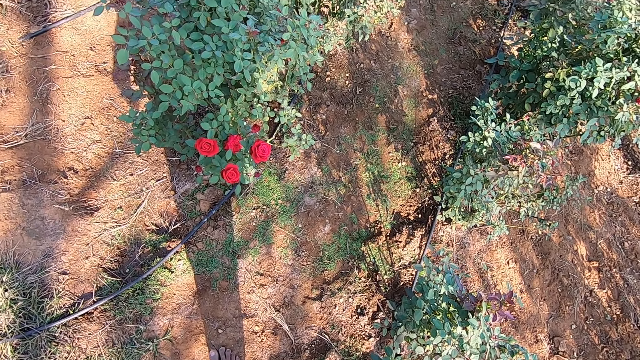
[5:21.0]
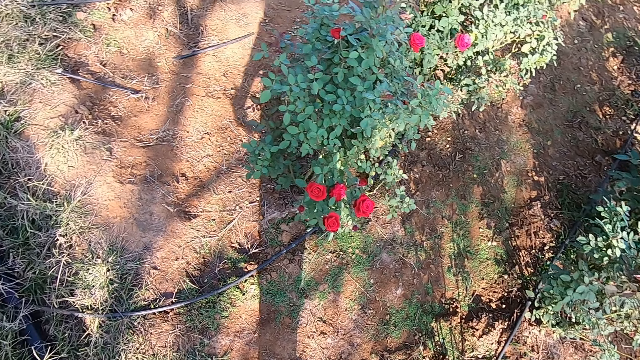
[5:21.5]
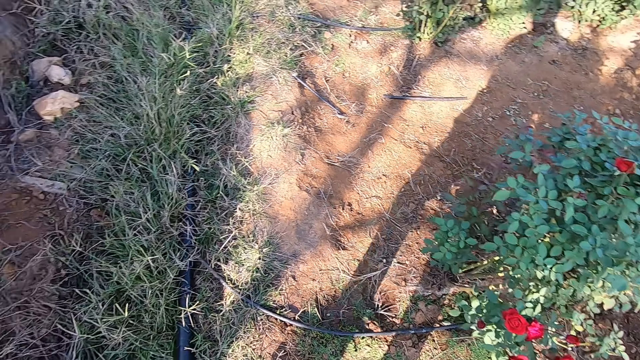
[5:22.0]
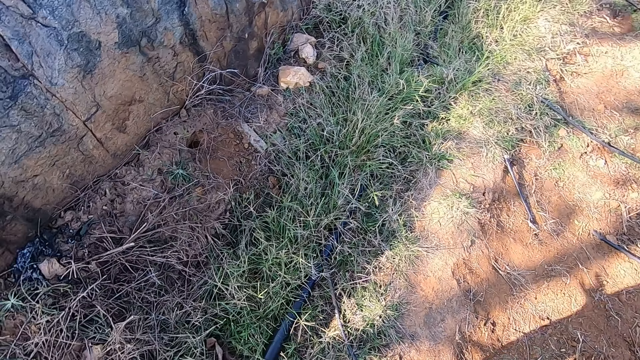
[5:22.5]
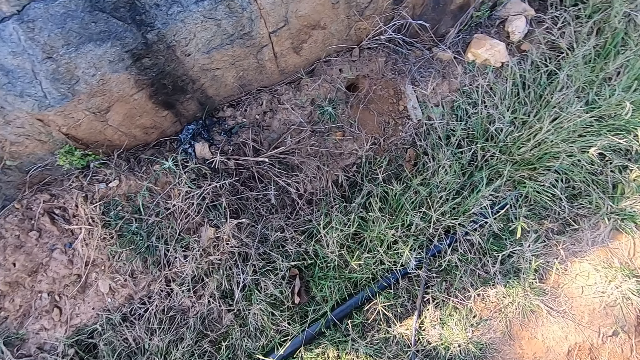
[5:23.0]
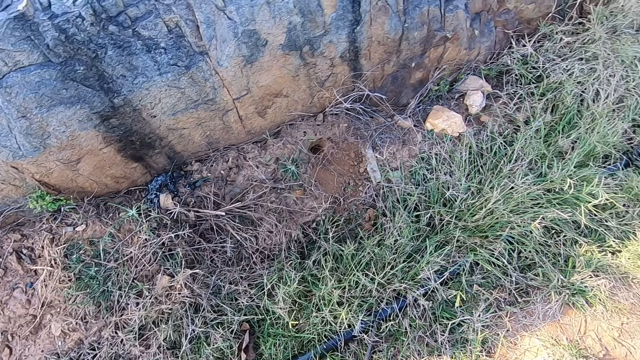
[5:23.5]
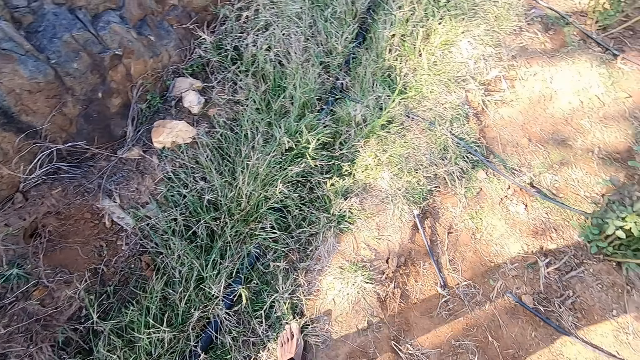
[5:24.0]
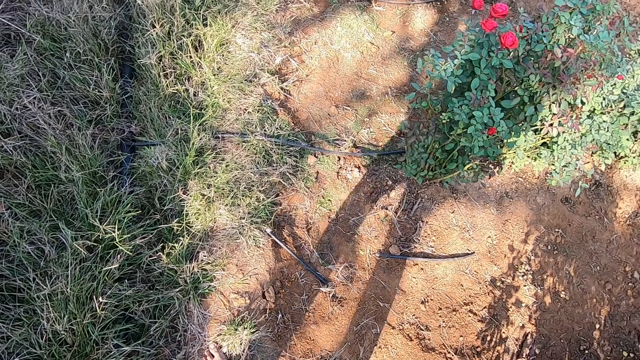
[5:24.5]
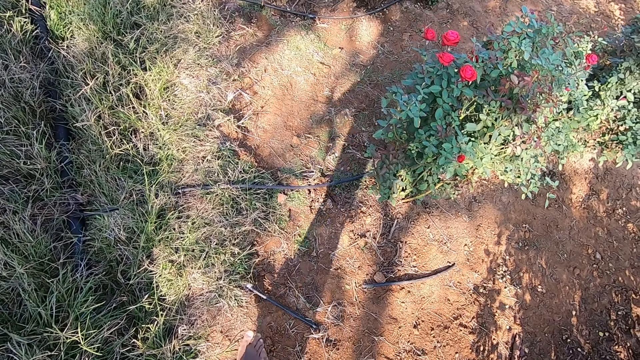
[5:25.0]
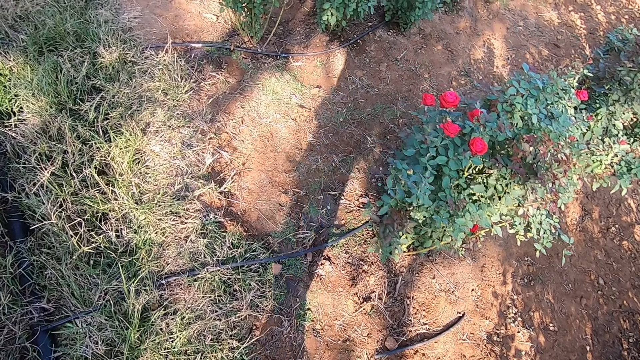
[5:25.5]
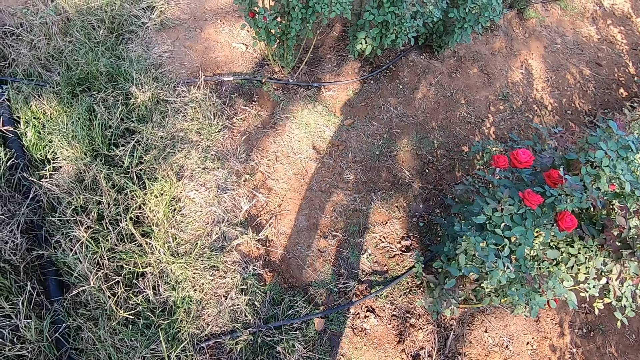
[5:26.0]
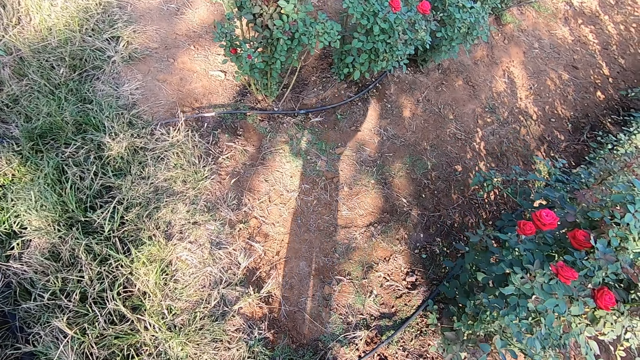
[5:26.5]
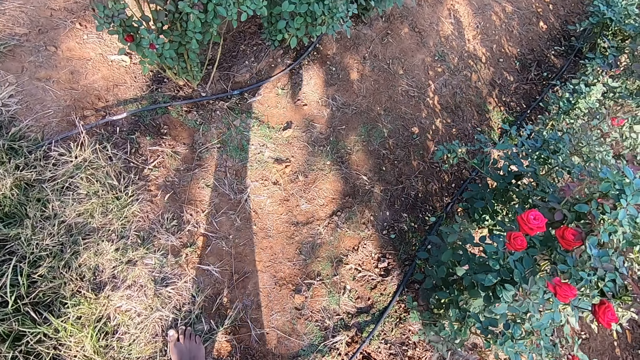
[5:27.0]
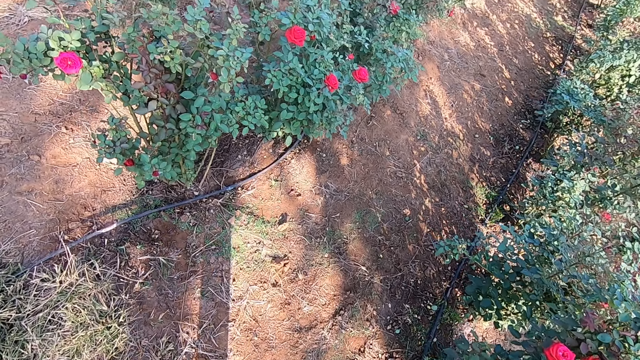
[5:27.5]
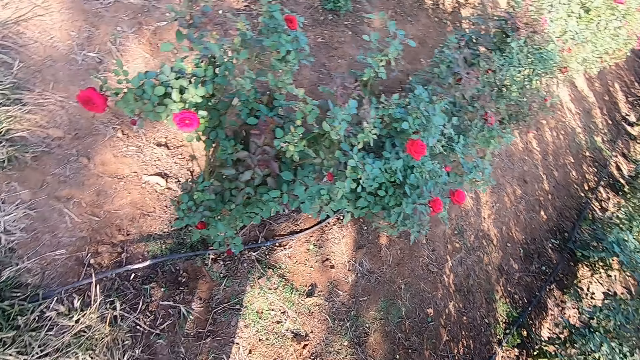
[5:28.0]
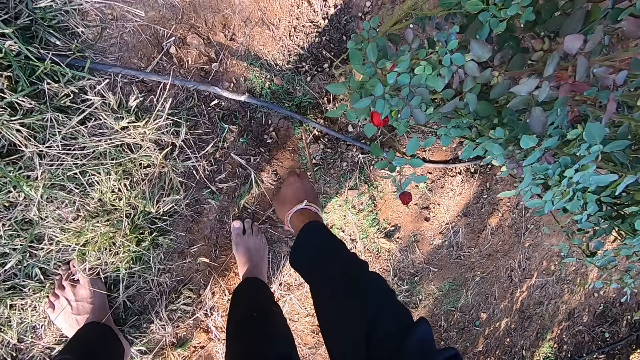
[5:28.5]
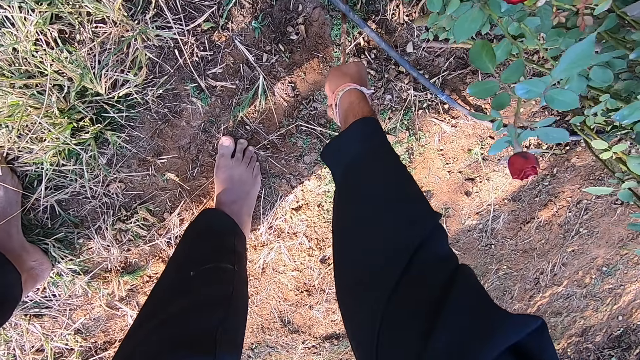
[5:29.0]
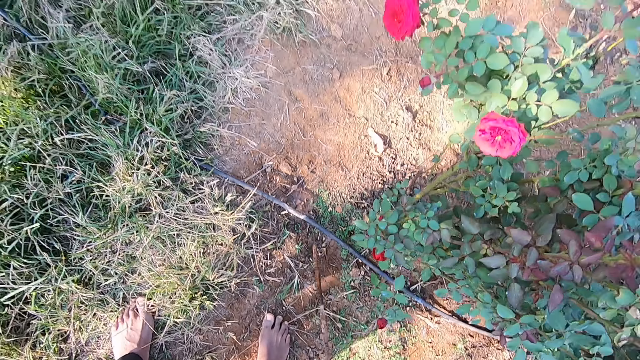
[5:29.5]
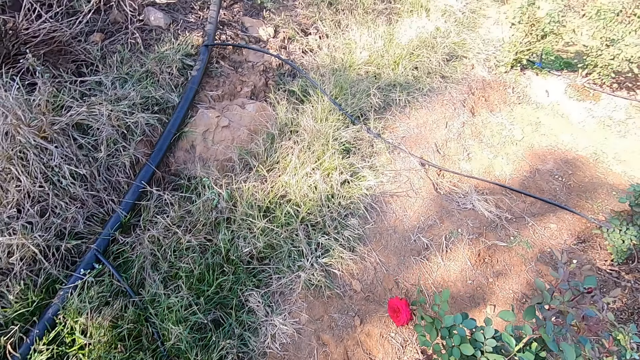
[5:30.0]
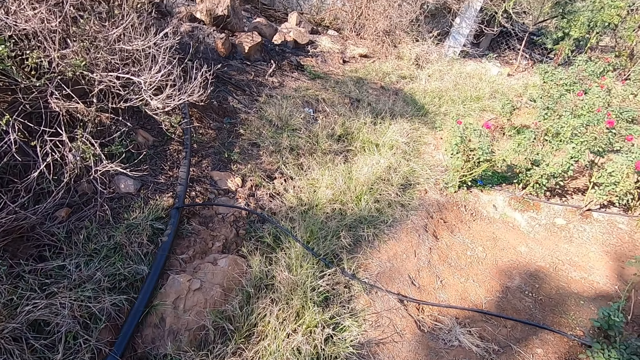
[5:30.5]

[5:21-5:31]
The camera wearer looks around. He turns around and walks in the garden. He picks up an iron rod on the ground with his right hand.

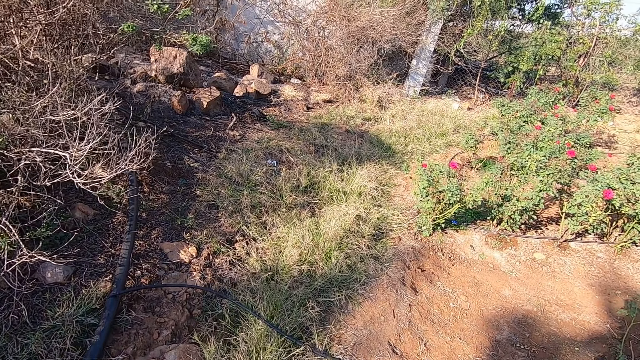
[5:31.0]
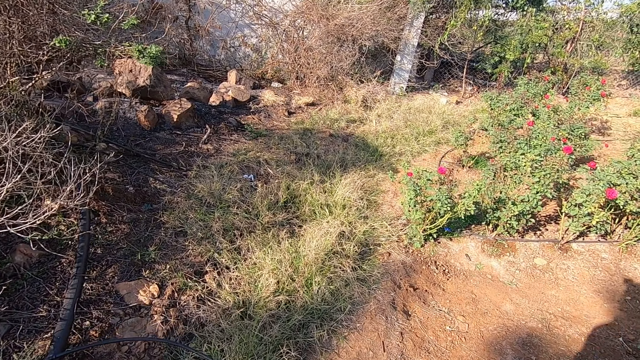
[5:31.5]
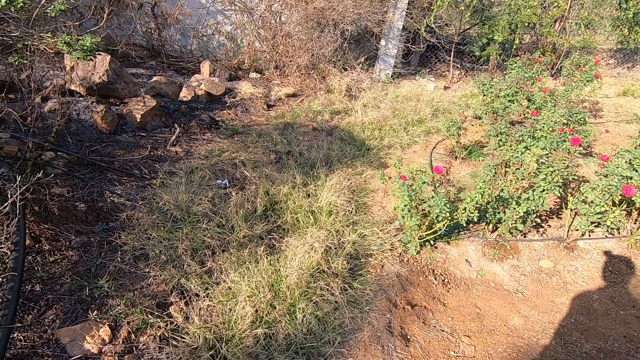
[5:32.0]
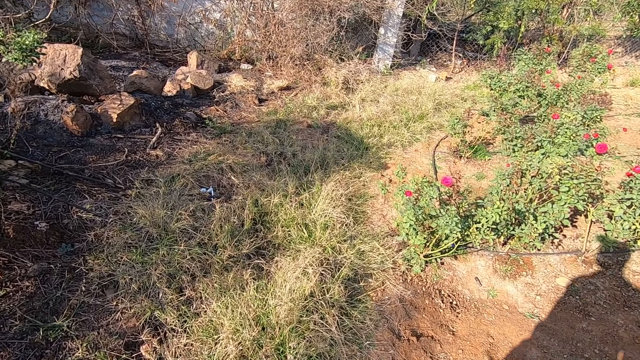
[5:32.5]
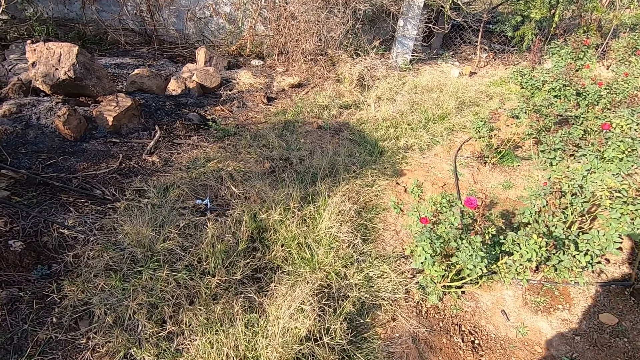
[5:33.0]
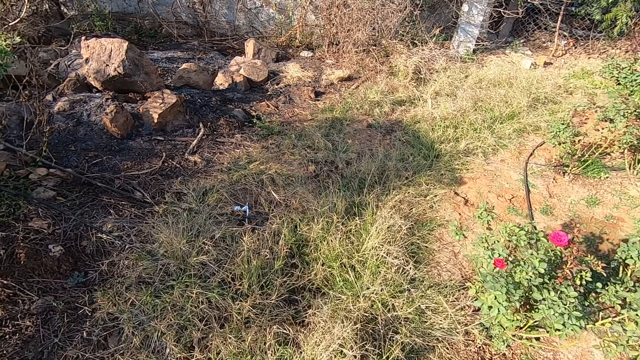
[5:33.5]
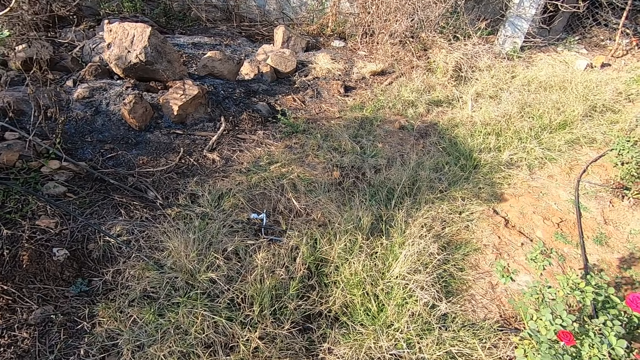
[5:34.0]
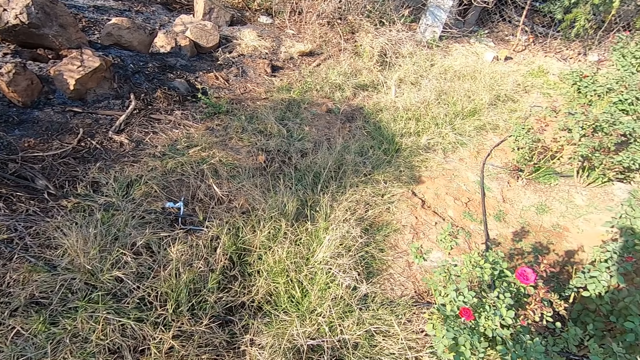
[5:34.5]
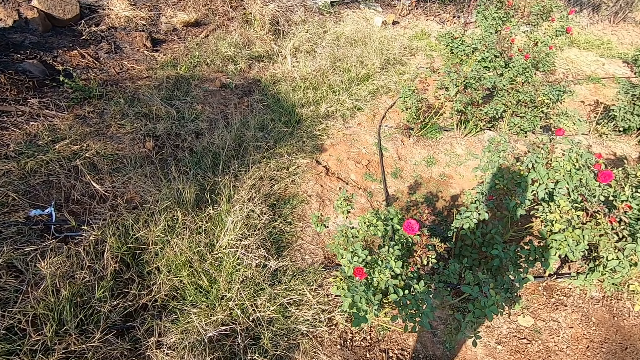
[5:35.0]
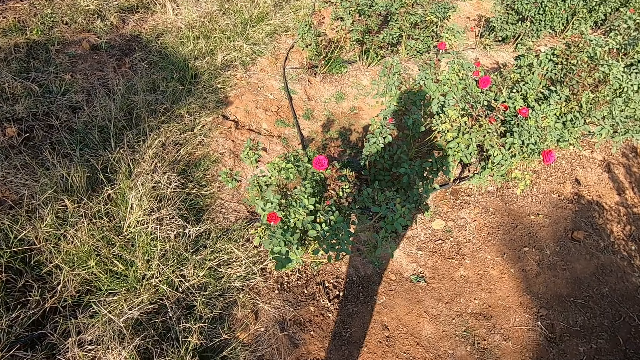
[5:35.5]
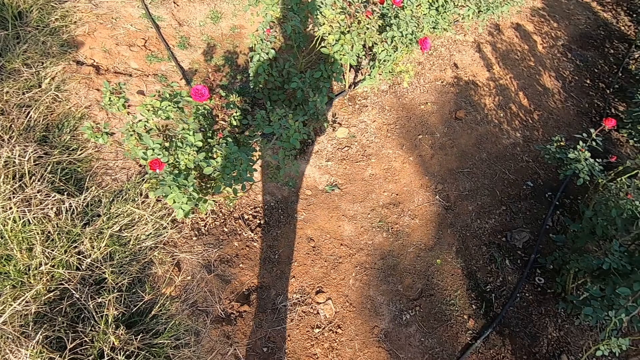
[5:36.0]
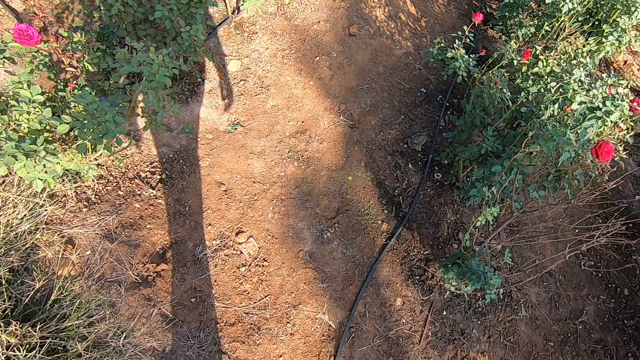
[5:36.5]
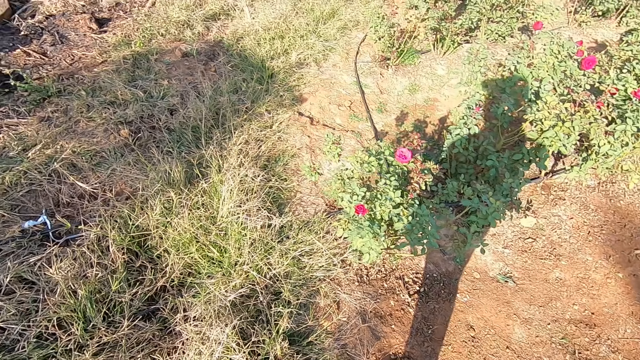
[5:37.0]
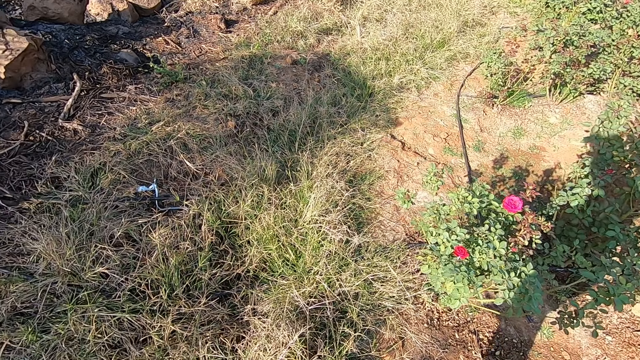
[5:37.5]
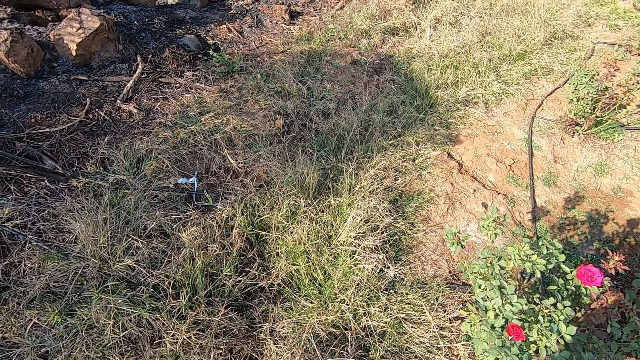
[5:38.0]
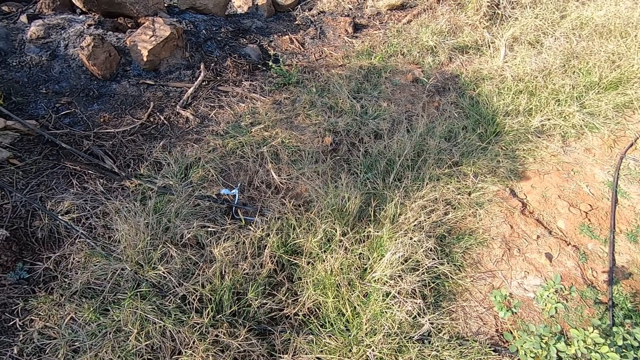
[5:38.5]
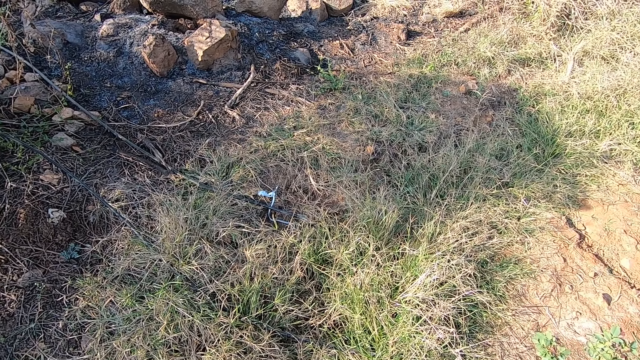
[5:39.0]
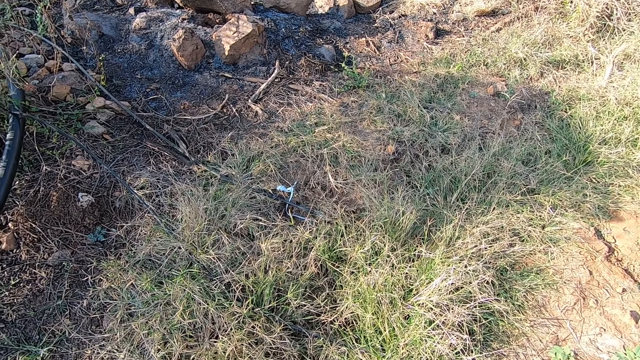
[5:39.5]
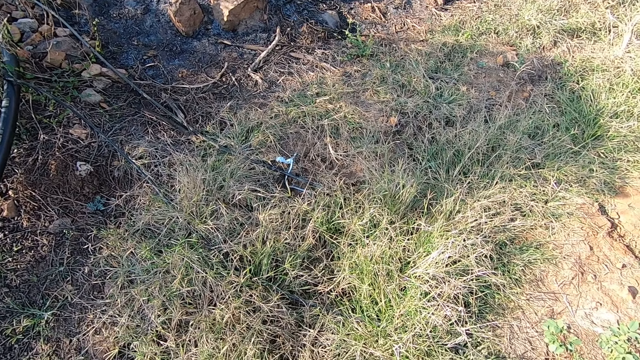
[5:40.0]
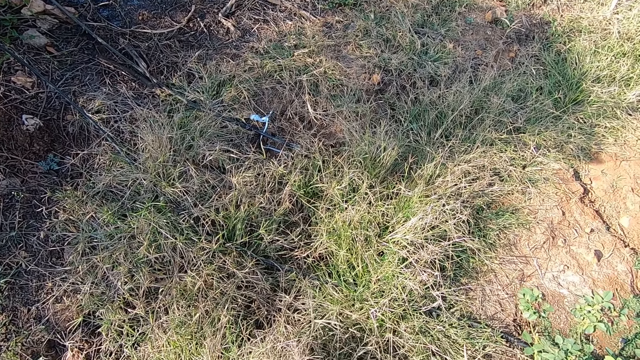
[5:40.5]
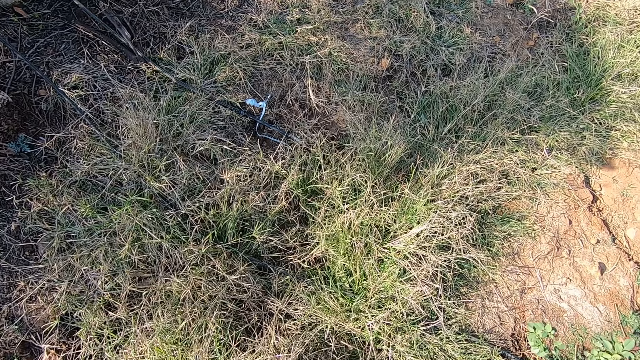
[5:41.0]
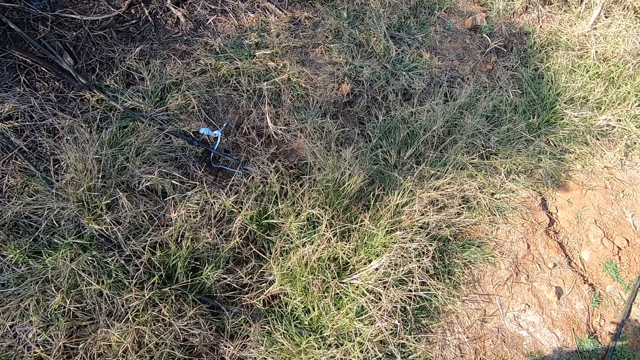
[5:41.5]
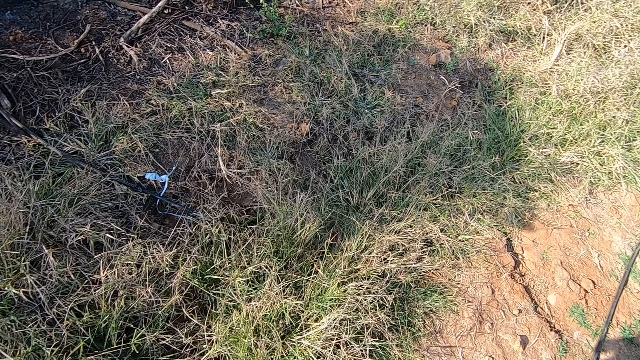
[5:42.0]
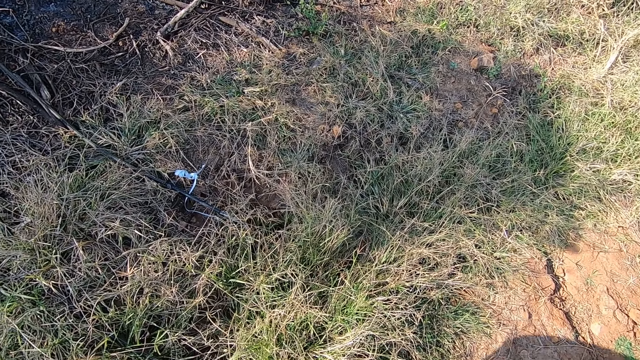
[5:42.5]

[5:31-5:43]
The camera wearer walks in the garden. They converse with a man. They look around.
